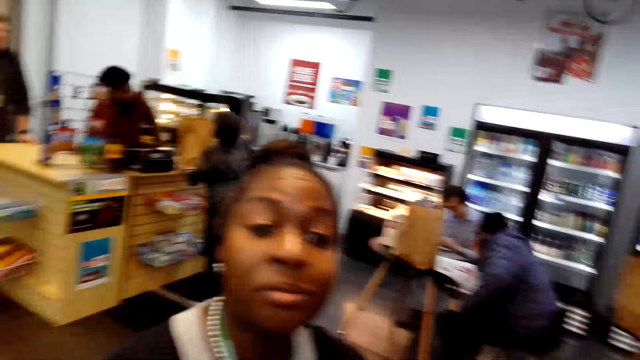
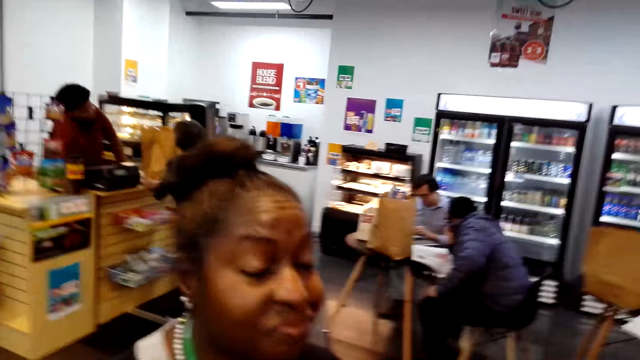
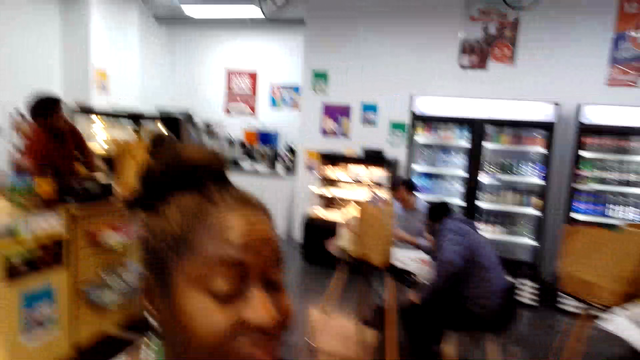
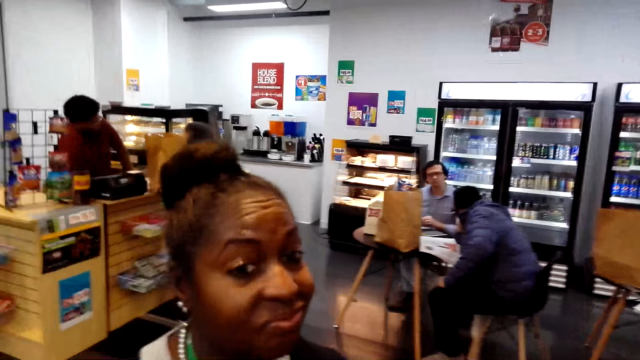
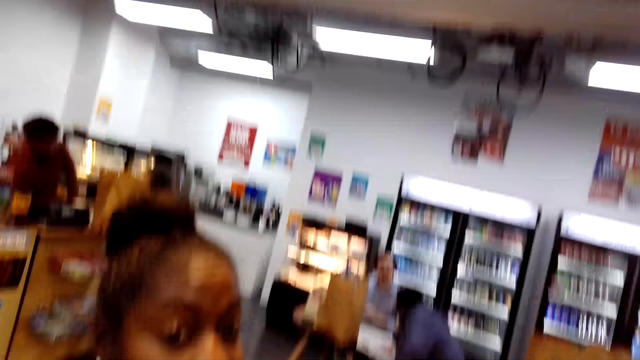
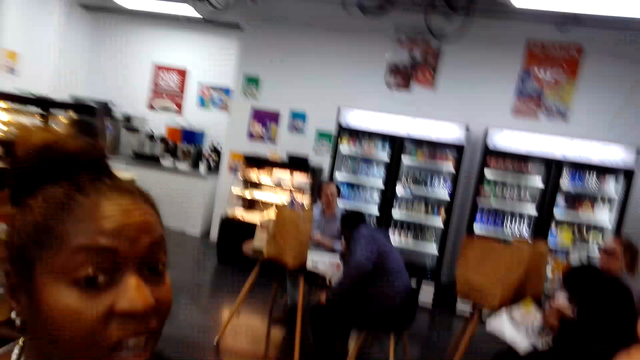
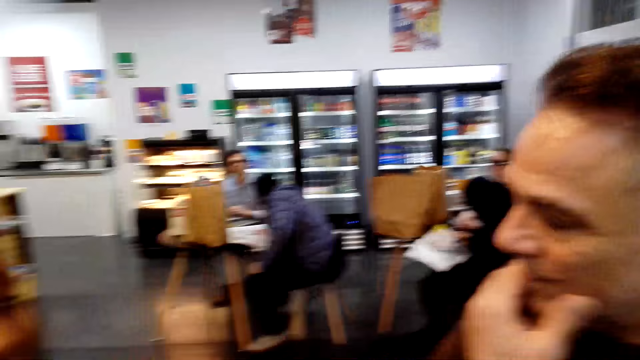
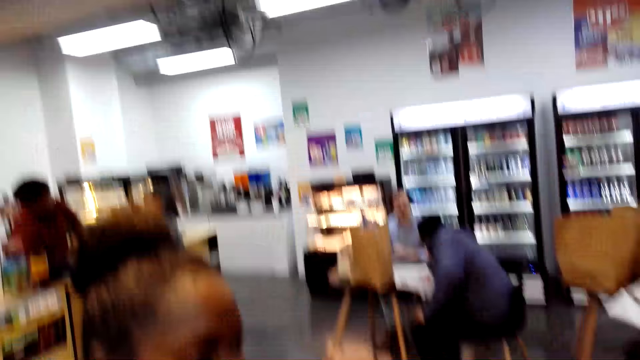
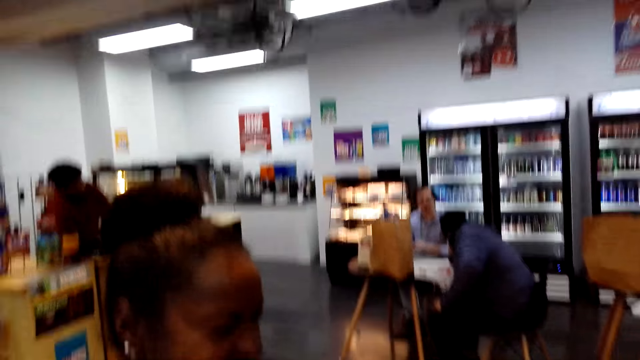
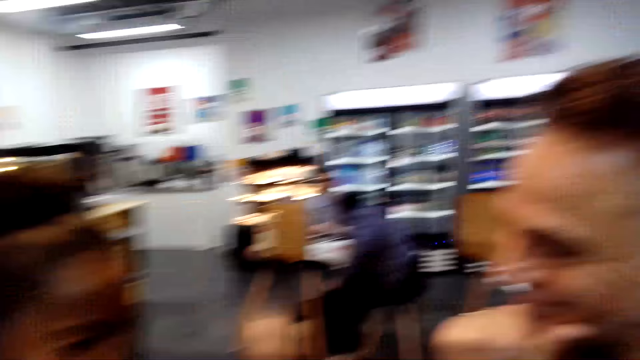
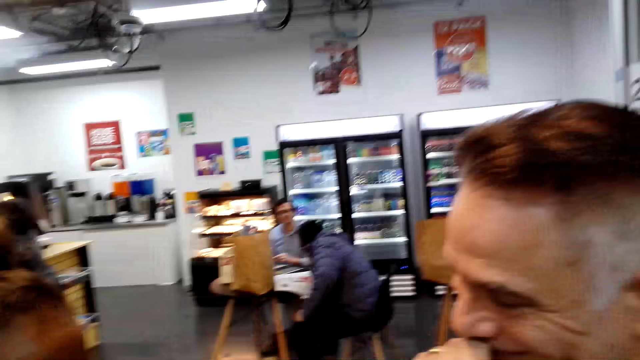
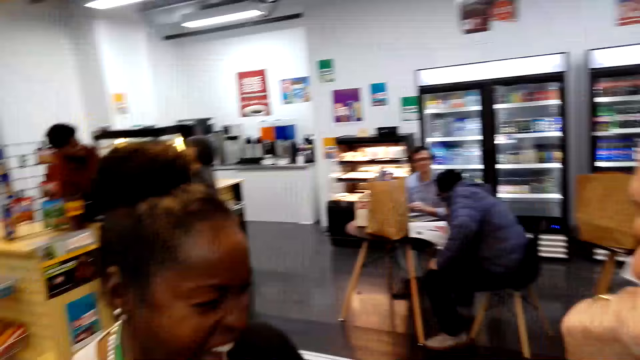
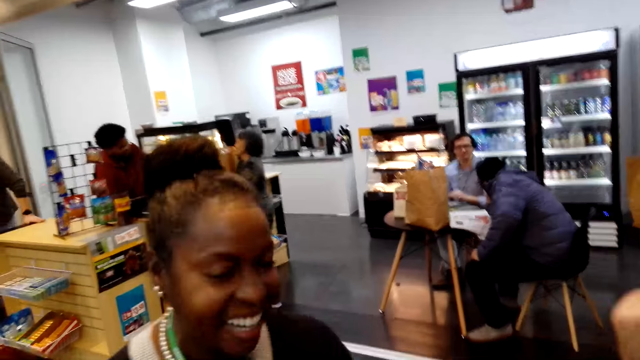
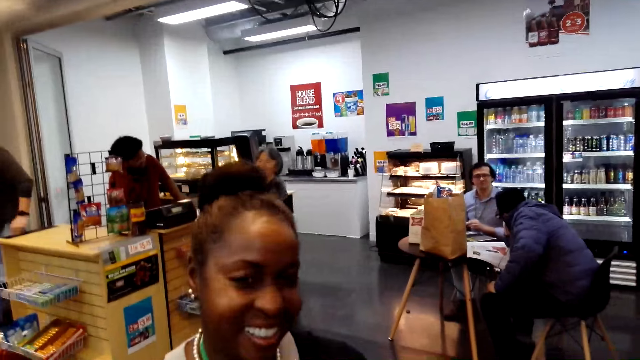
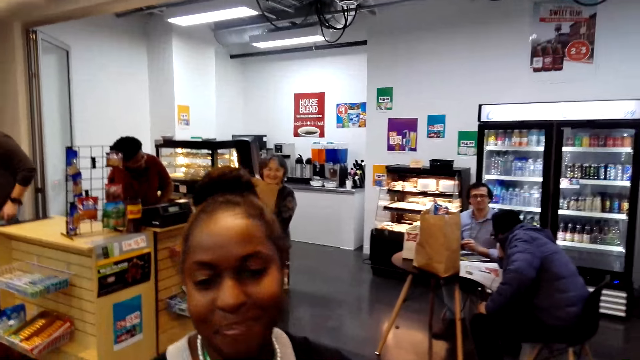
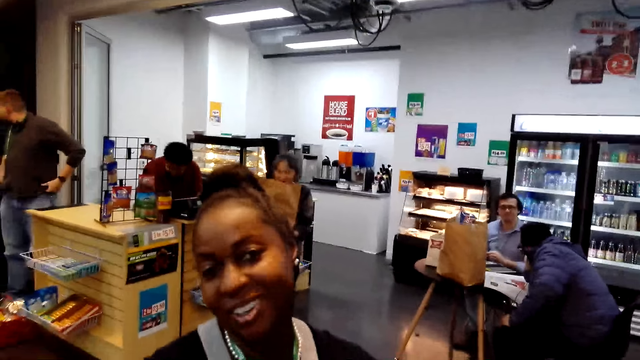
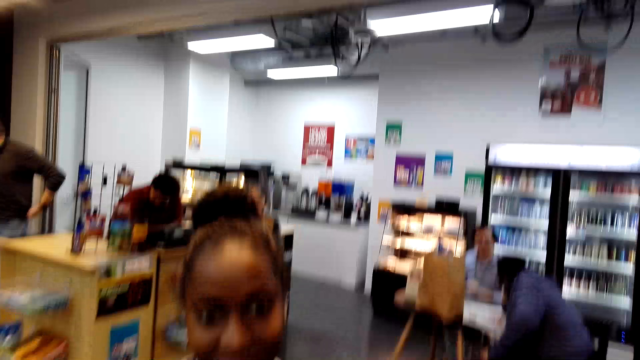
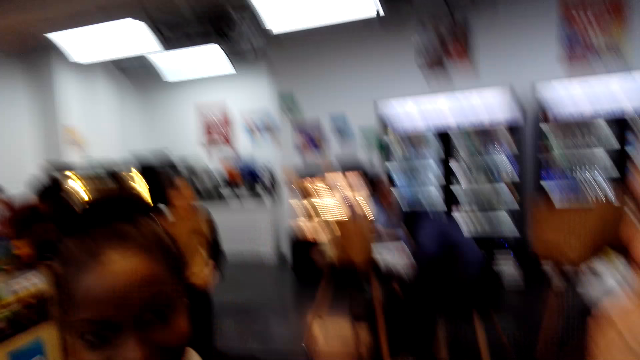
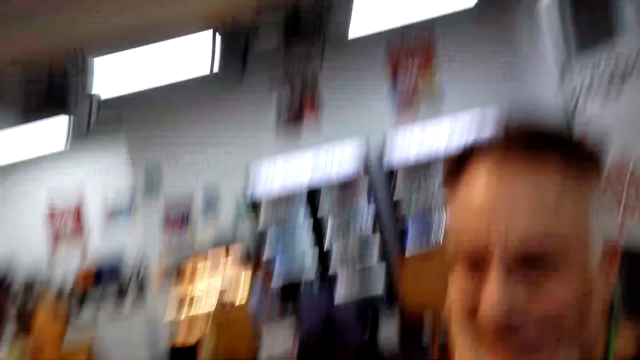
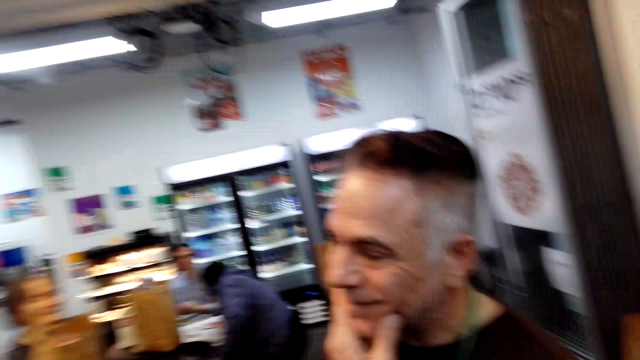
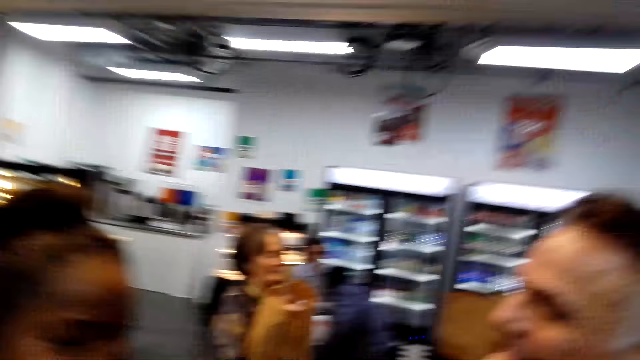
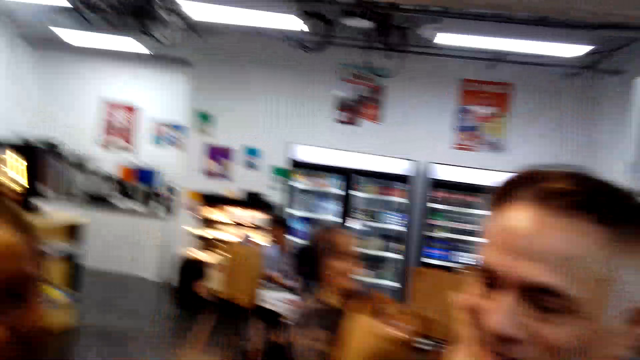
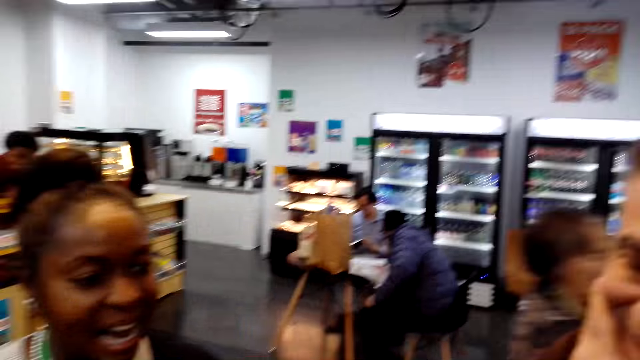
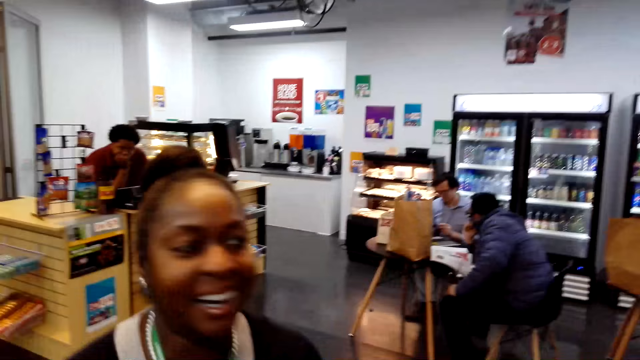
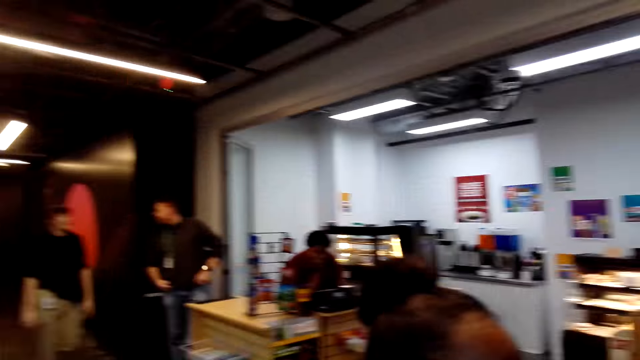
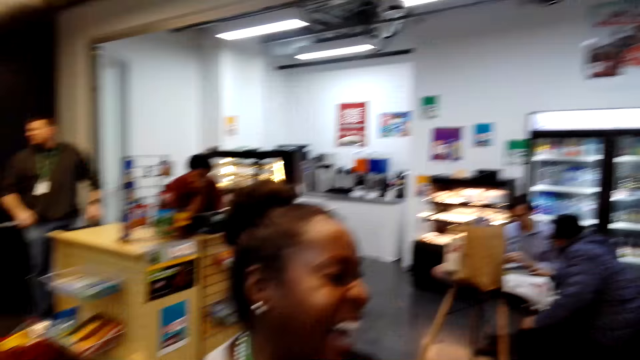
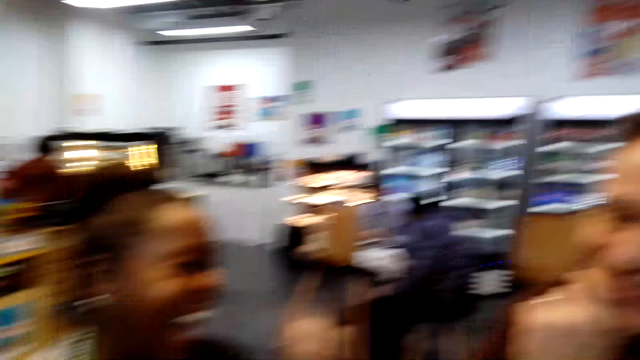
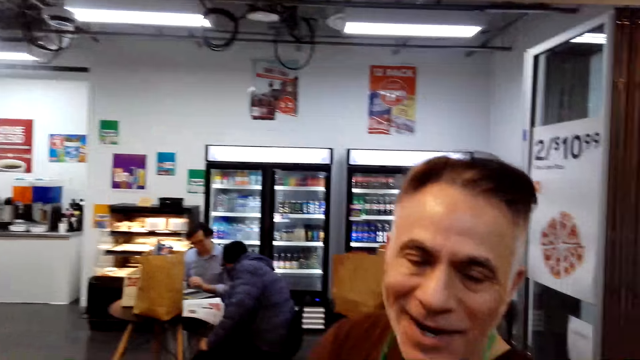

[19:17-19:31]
A man touches her face. The camera wearer laughs. A woman converses. A person touches his face. The woman converses again. Another person walks in the supermarket.

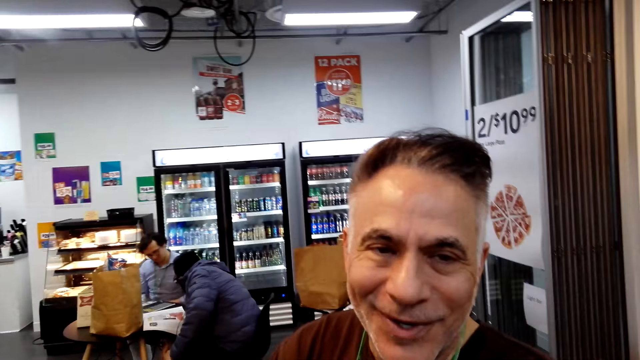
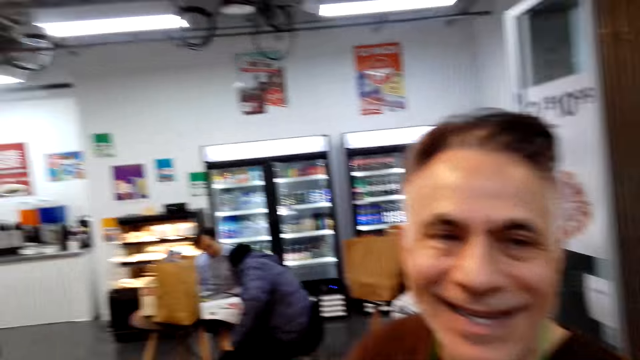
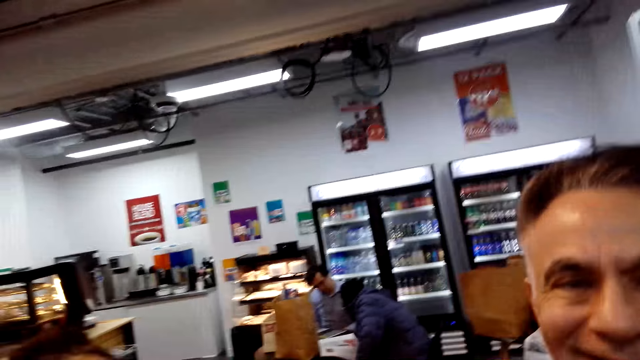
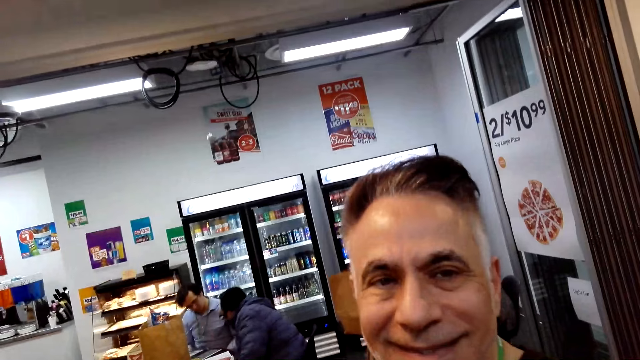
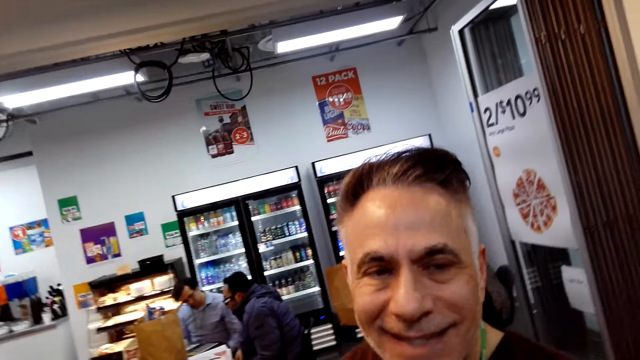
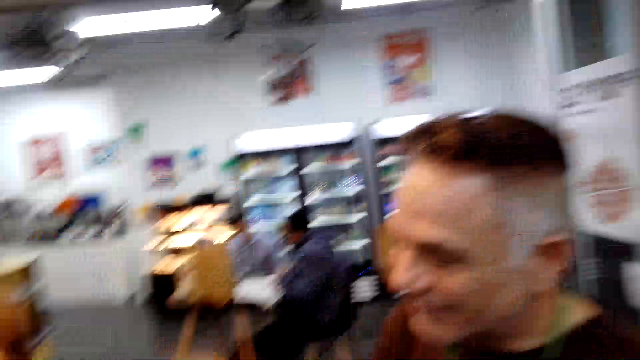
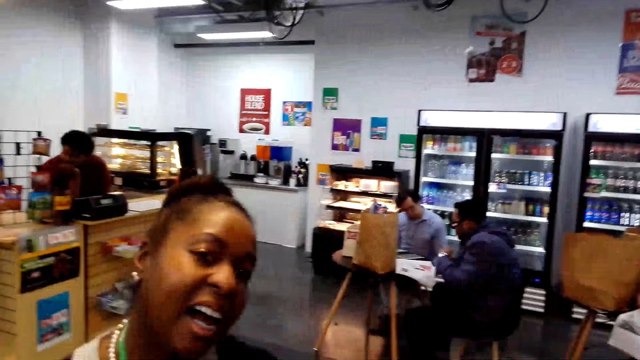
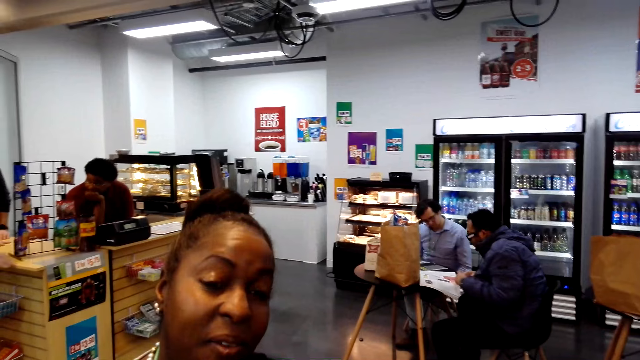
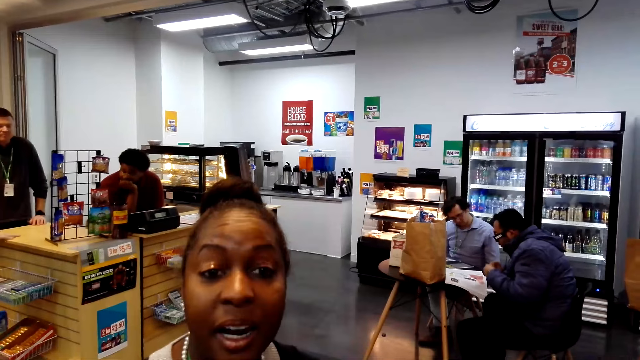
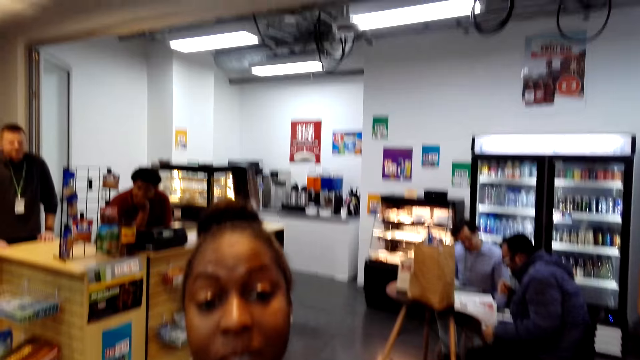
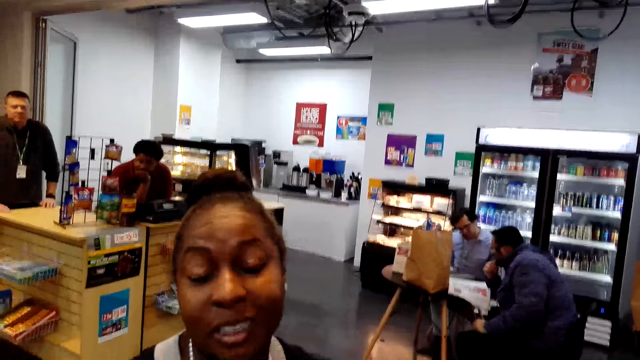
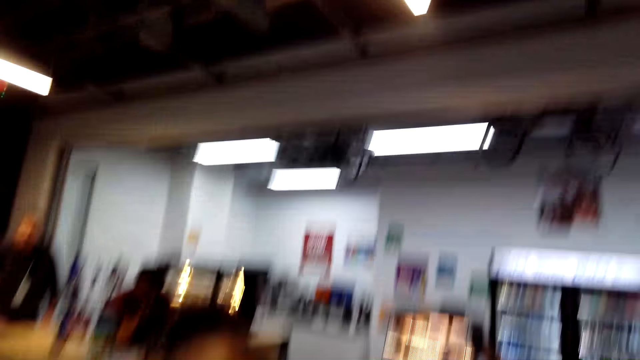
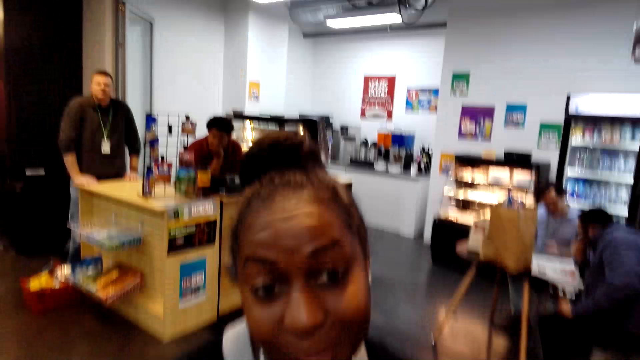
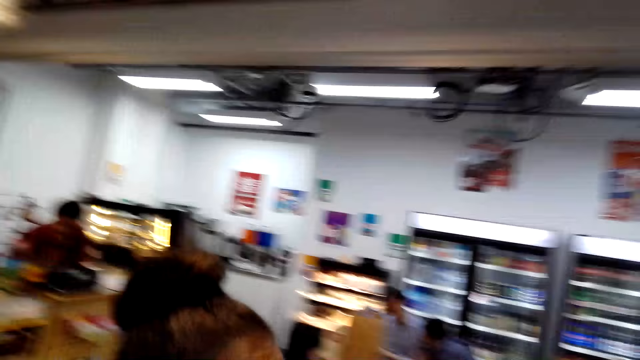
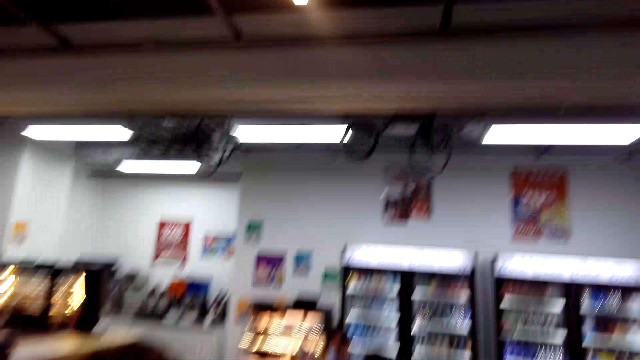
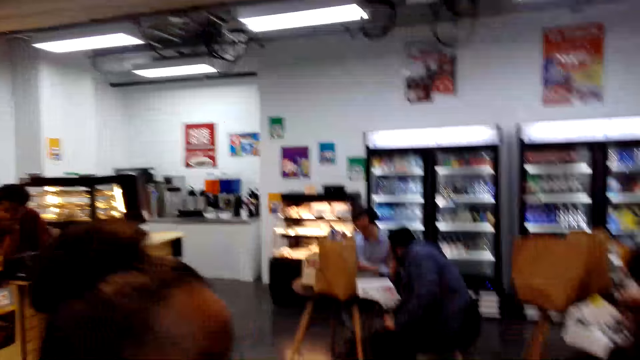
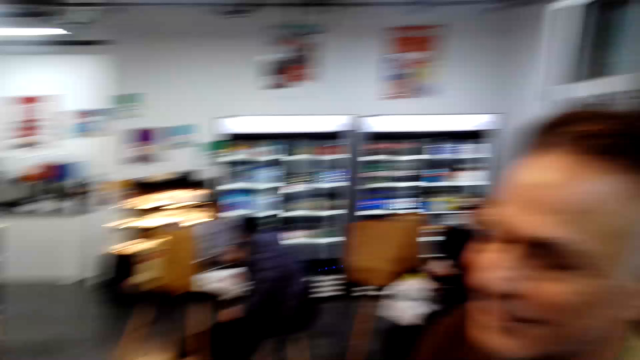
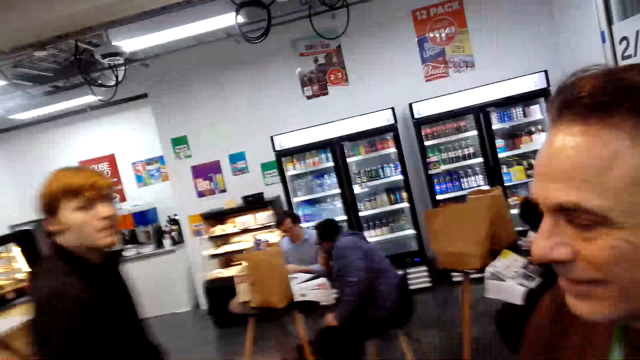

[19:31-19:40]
A man converses. A woman converses.
